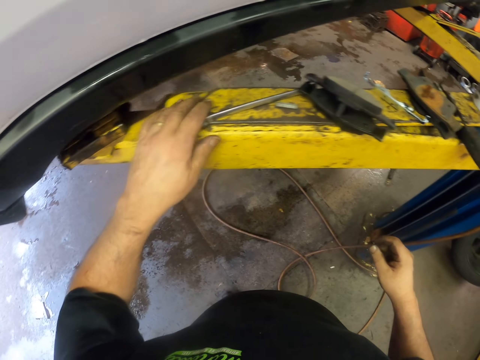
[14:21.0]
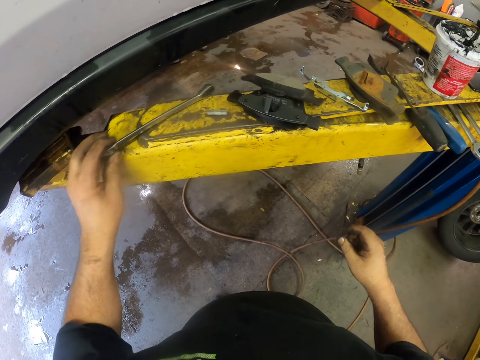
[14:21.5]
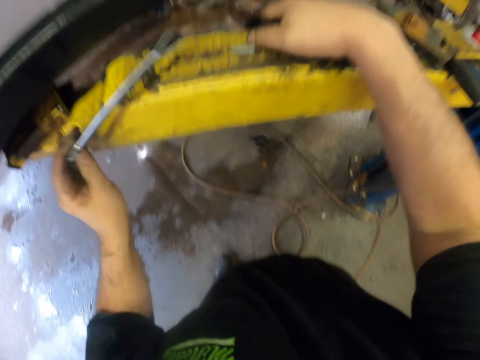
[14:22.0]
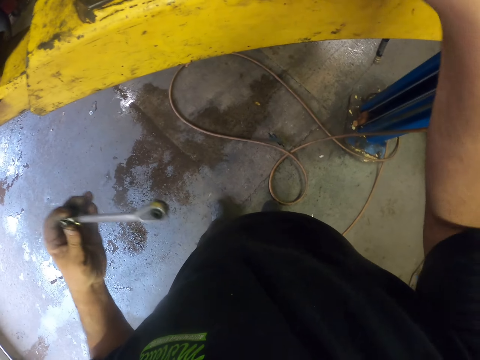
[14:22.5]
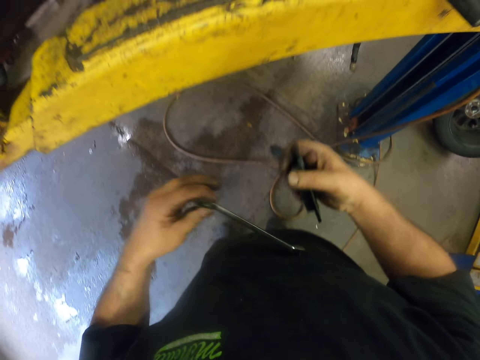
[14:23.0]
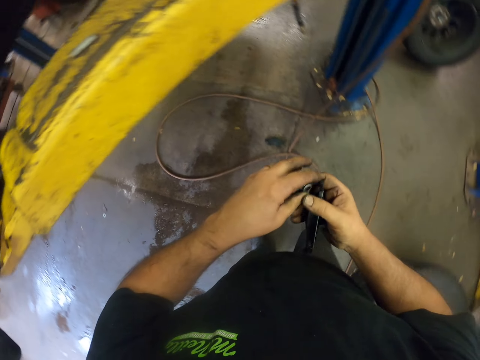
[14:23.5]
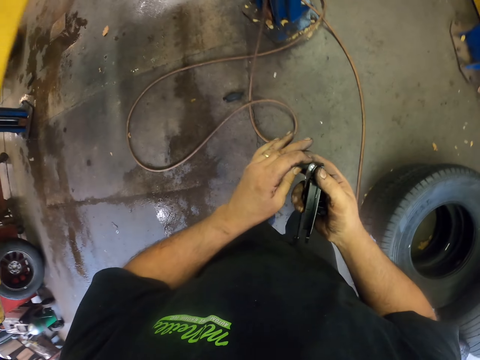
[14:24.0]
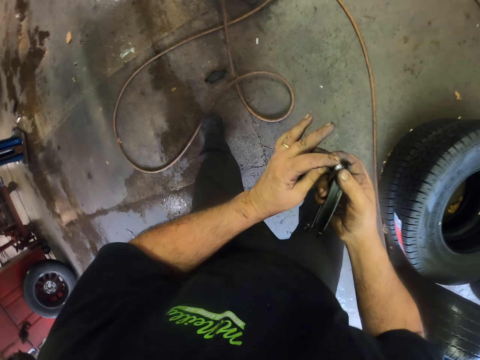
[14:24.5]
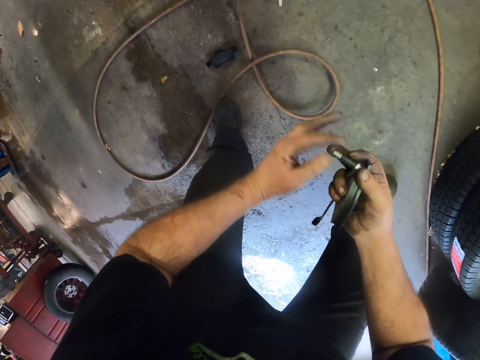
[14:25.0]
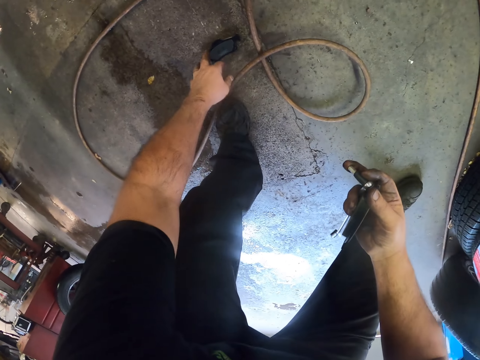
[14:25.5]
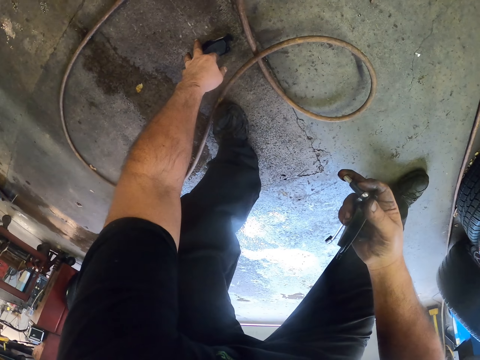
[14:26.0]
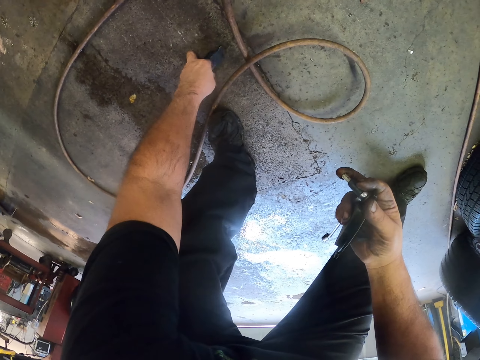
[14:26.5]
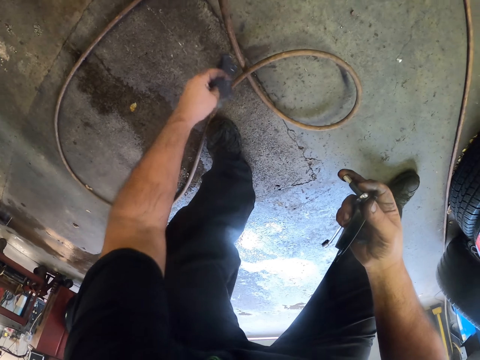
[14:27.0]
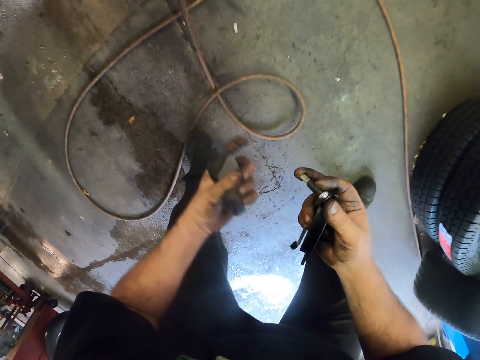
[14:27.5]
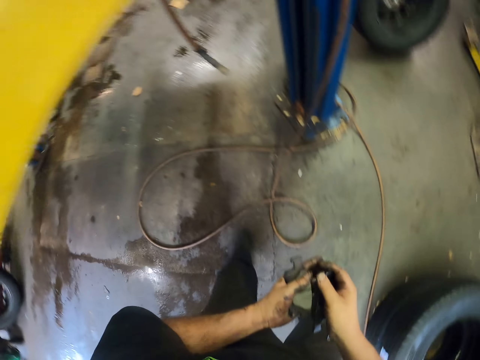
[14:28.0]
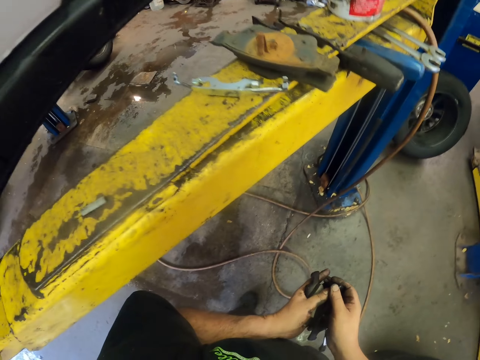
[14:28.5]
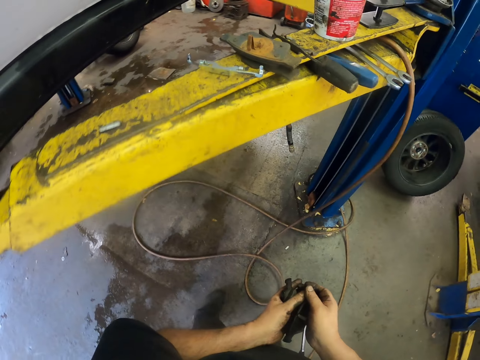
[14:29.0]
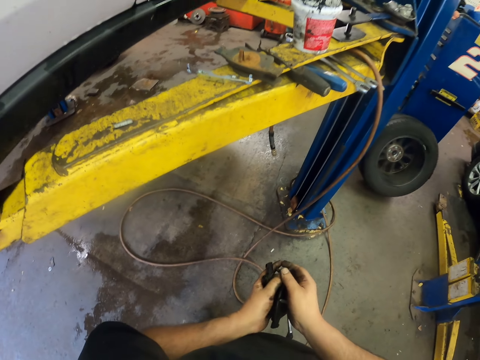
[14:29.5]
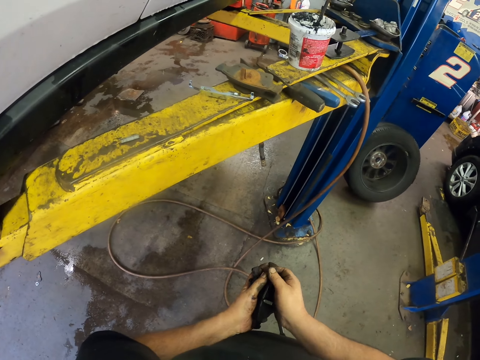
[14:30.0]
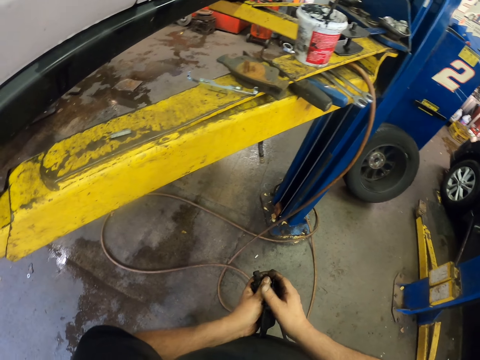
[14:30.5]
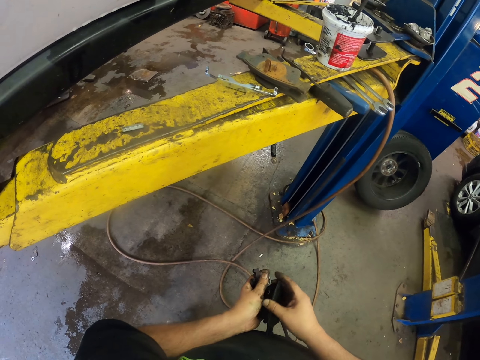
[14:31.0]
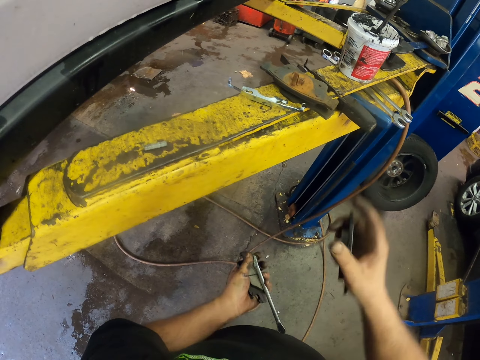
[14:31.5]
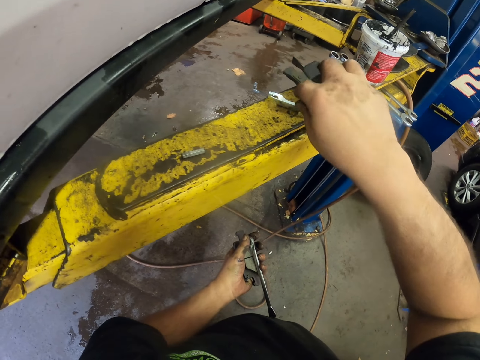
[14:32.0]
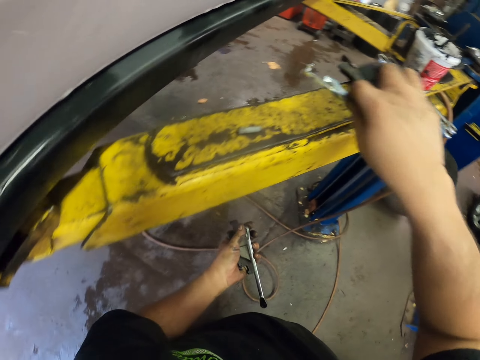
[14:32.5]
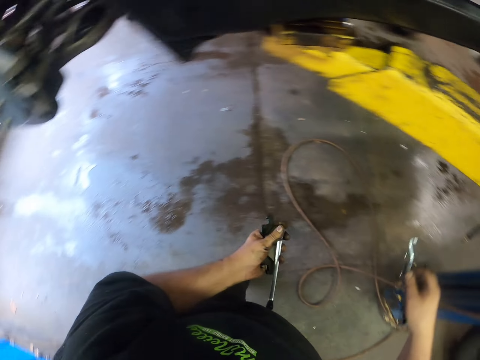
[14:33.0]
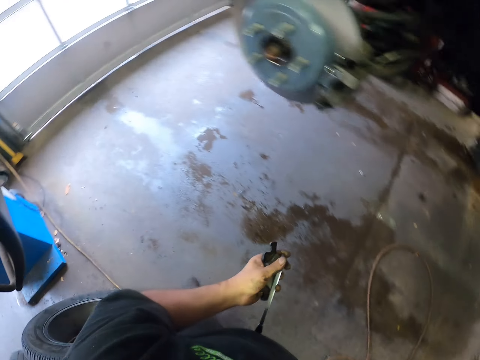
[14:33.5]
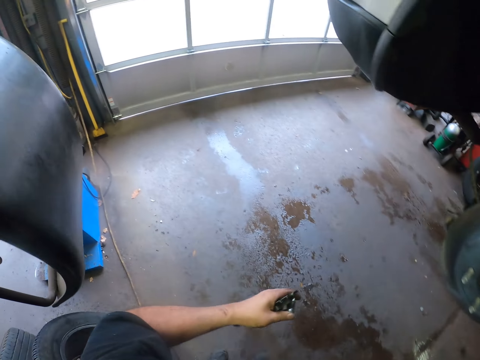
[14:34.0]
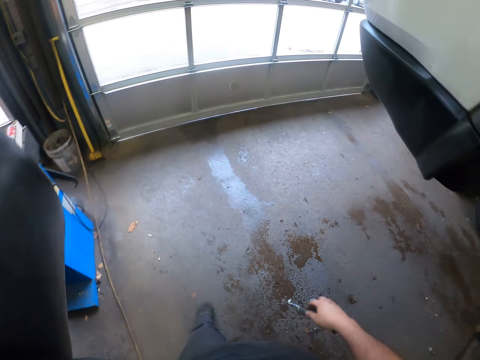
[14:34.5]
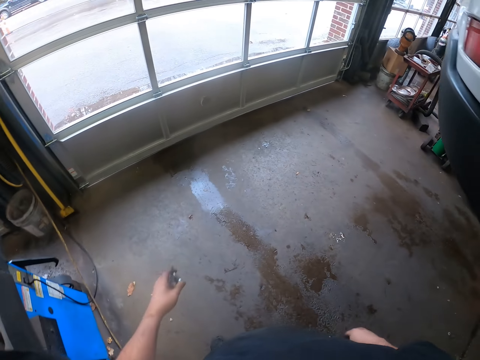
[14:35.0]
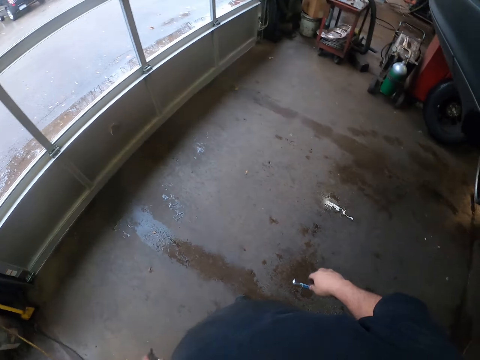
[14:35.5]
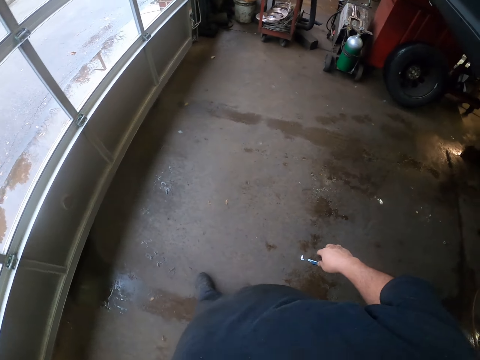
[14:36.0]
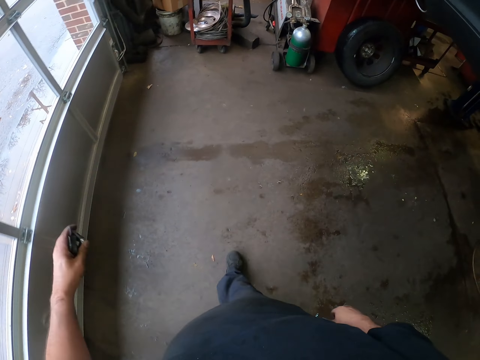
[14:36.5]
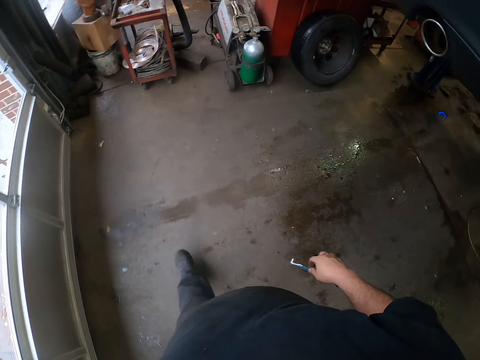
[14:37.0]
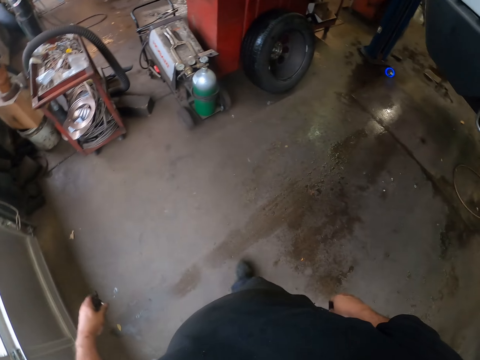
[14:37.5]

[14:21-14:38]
The camera wearer picks up the socket nut driver. They pick up something. They pick up something from the ground. They hold something. They hold something in the hand. They walk to the side of the vehicle.

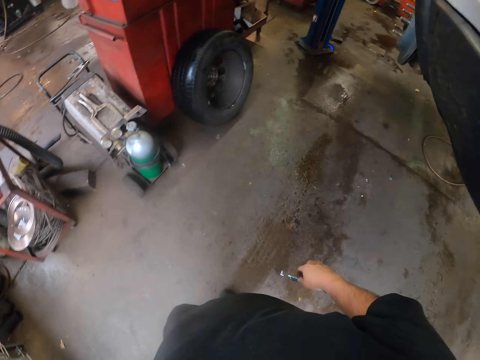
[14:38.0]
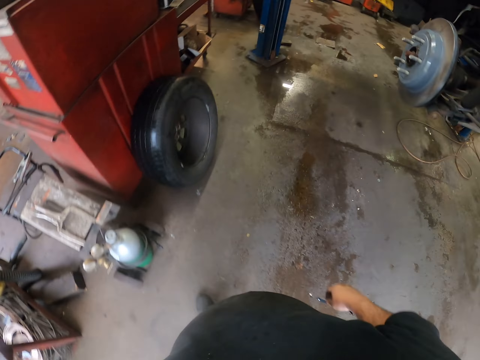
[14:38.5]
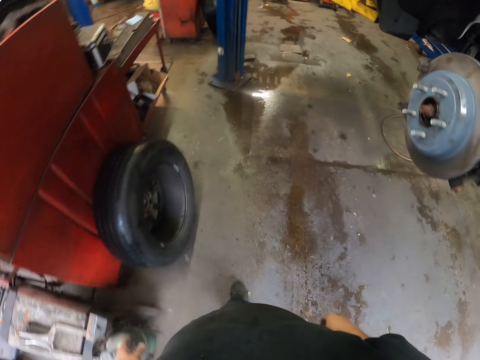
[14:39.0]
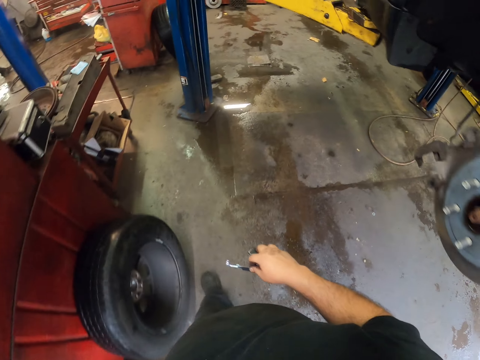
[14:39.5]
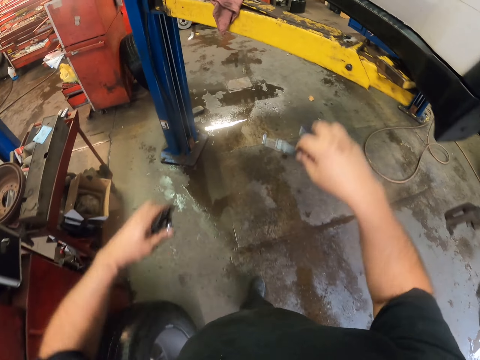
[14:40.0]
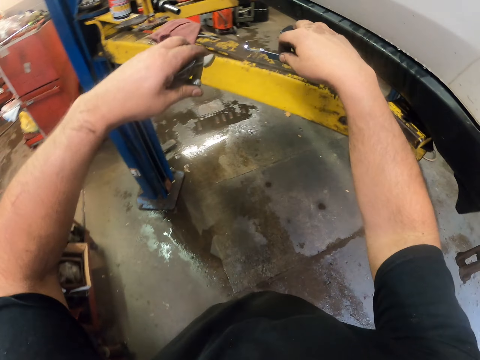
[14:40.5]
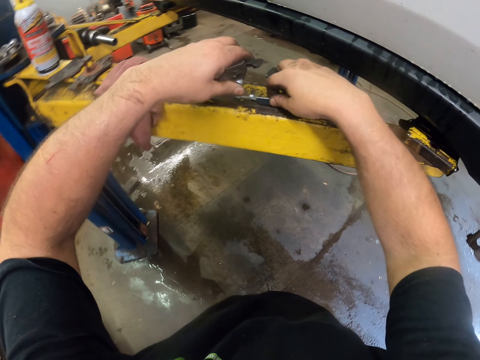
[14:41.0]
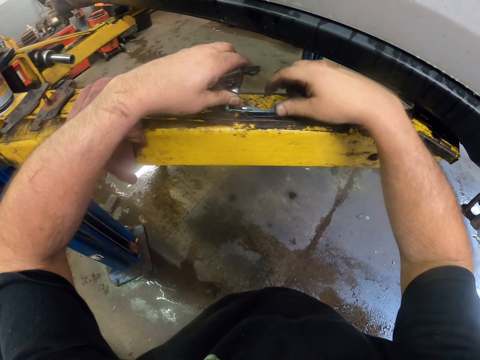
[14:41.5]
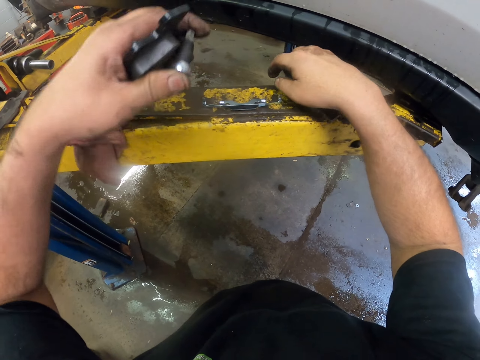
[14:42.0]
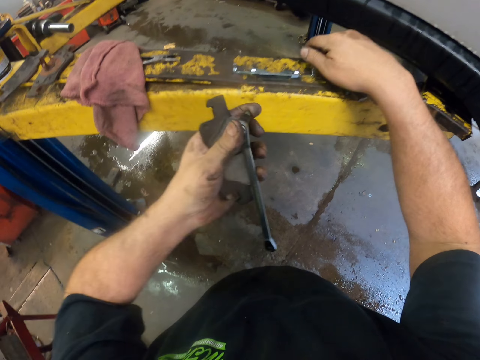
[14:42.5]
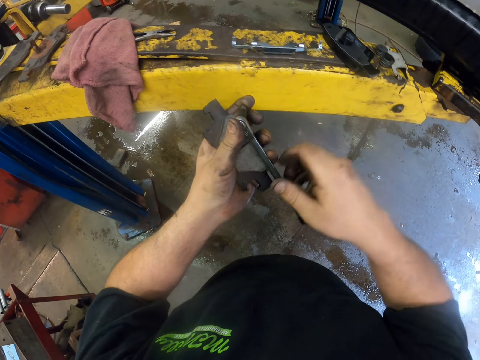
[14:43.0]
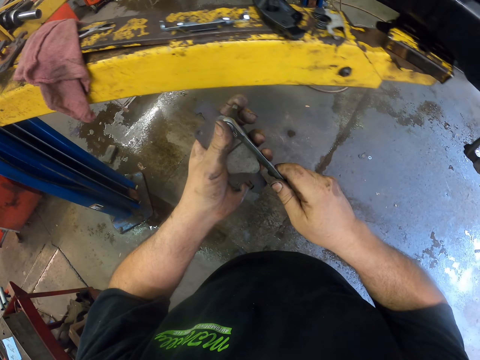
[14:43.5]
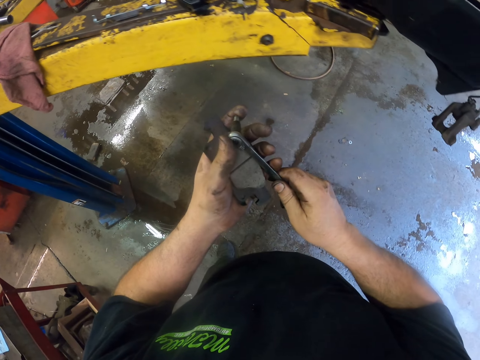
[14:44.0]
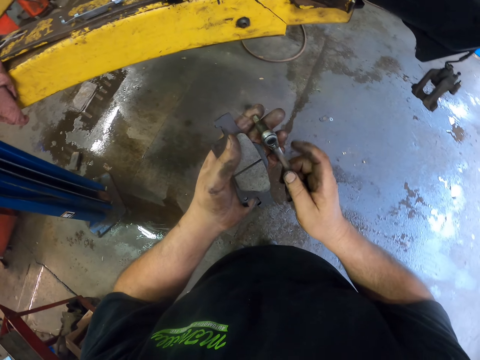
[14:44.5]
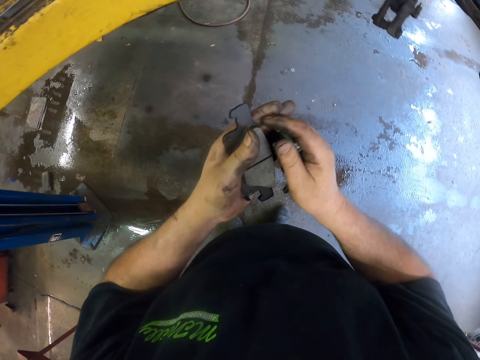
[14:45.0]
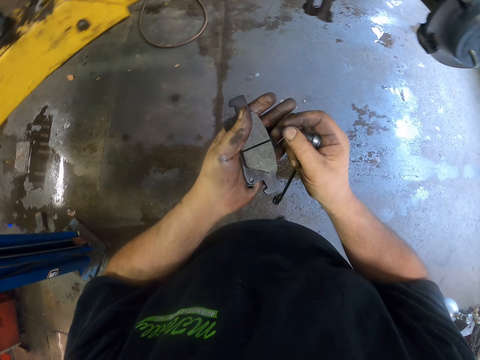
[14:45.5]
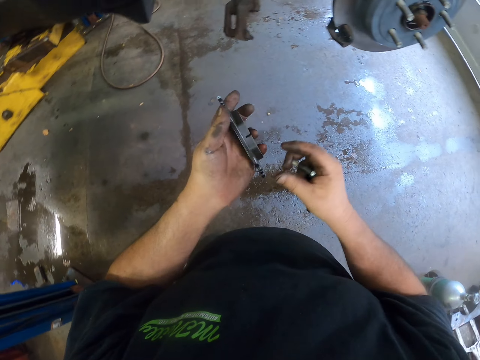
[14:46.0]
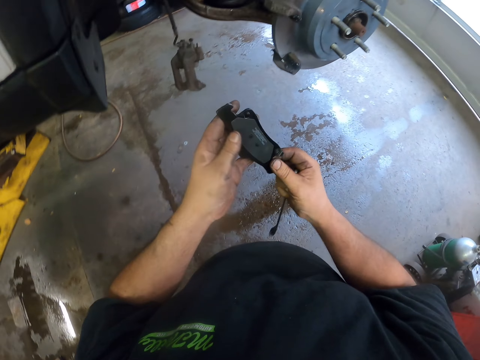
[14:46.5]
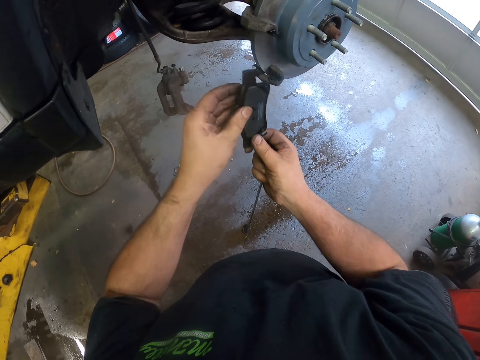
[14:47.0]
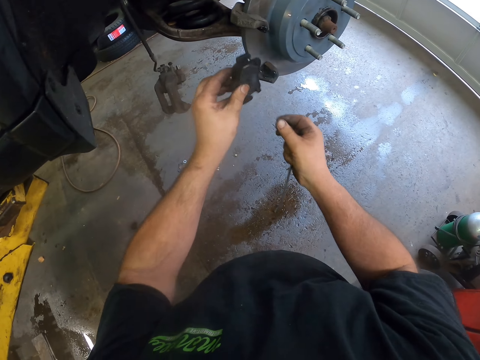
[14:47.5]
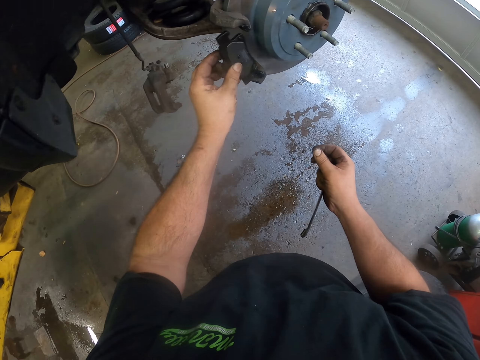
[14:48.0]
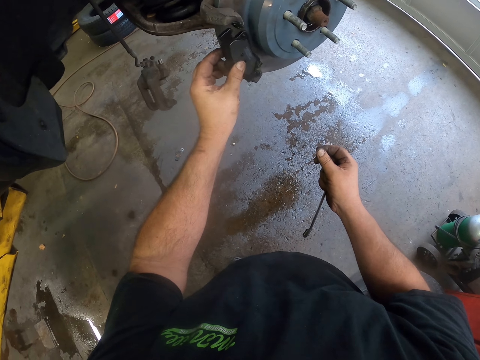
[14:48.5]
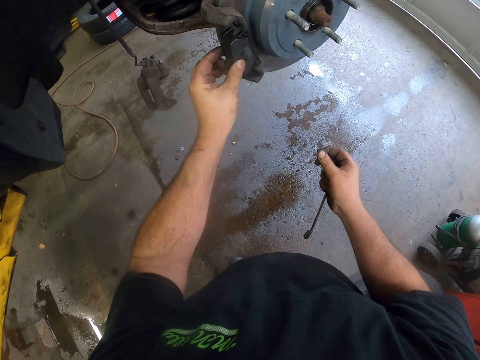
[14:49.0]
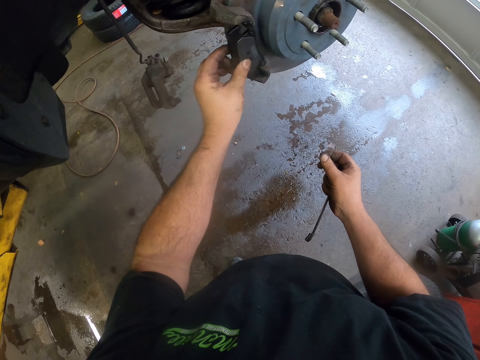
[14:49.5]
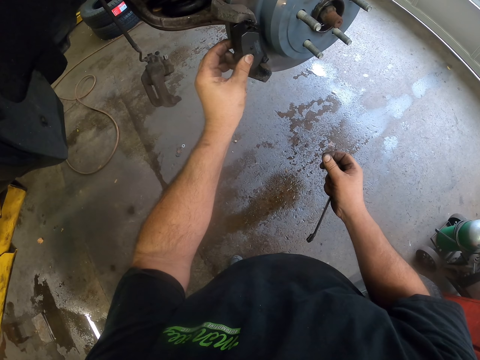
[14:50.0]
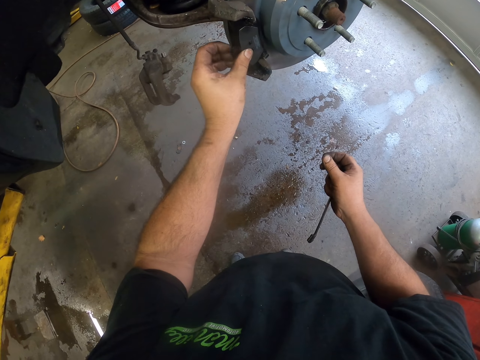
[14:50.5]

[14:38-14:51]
The camera wearer puts the objects on a metal stand. They hold something. They hold the socket nut driver. They fix an object on the wheel. They put something on the vehicle rim.
